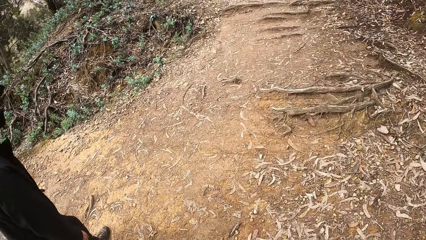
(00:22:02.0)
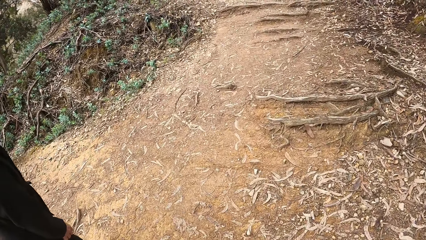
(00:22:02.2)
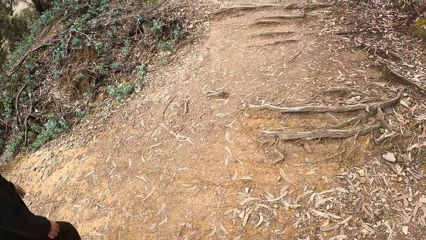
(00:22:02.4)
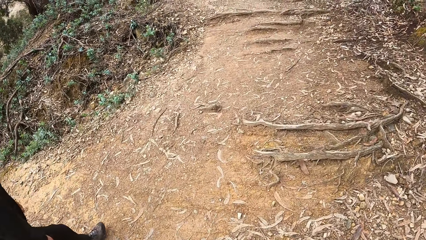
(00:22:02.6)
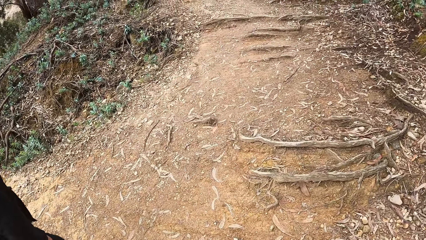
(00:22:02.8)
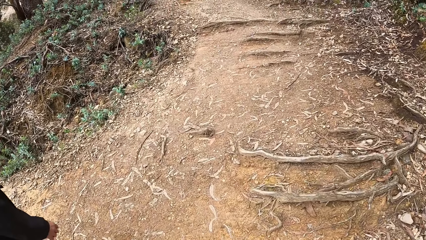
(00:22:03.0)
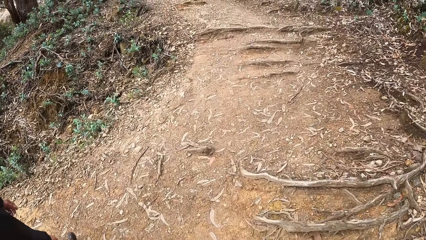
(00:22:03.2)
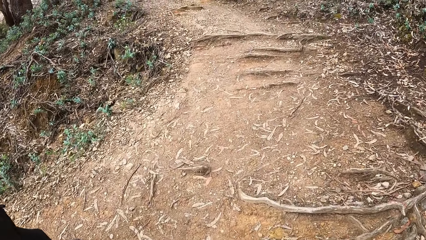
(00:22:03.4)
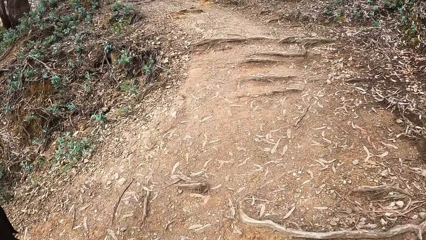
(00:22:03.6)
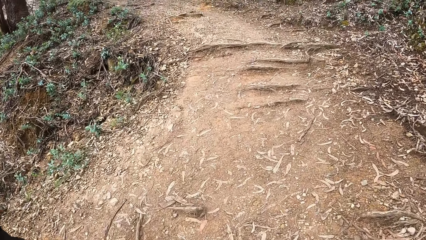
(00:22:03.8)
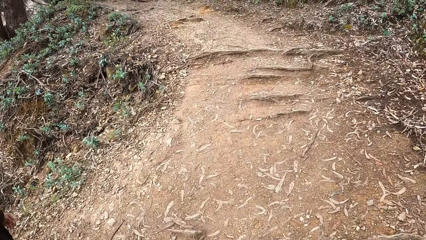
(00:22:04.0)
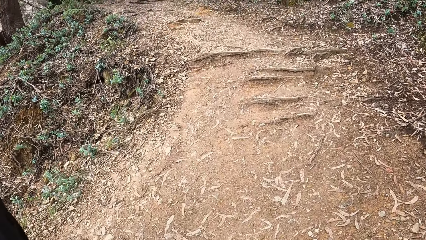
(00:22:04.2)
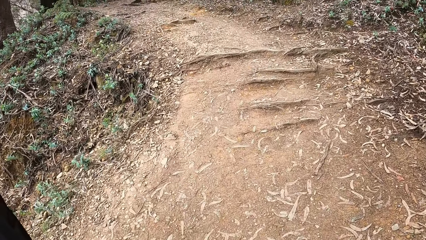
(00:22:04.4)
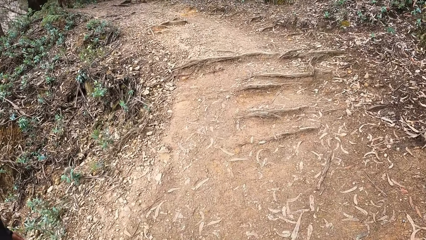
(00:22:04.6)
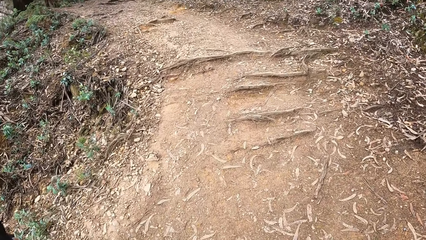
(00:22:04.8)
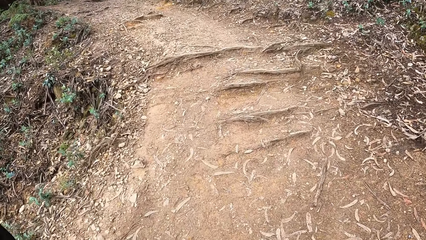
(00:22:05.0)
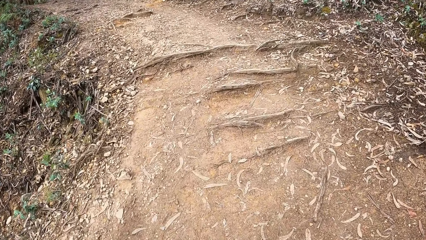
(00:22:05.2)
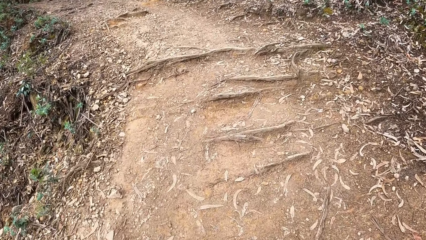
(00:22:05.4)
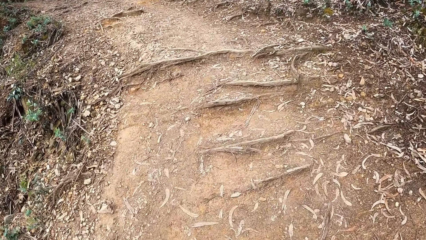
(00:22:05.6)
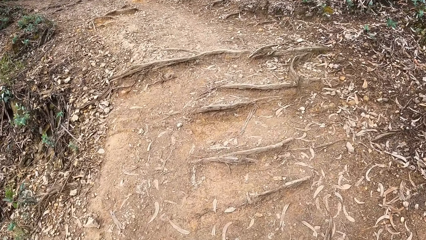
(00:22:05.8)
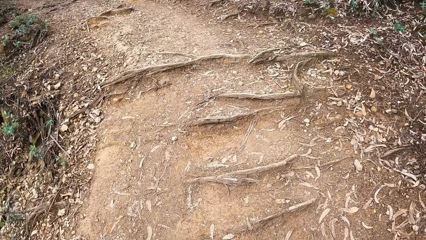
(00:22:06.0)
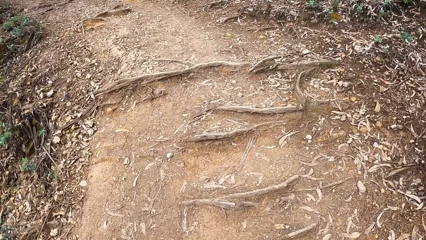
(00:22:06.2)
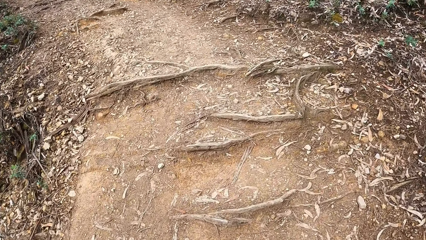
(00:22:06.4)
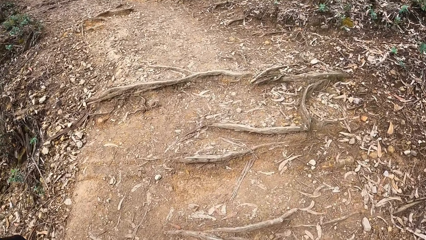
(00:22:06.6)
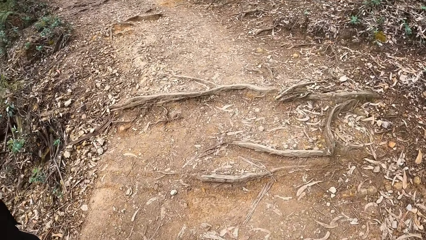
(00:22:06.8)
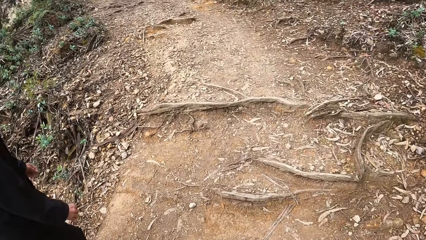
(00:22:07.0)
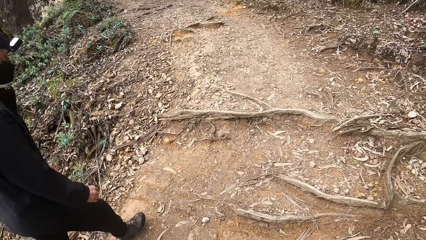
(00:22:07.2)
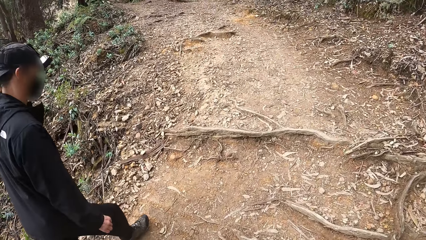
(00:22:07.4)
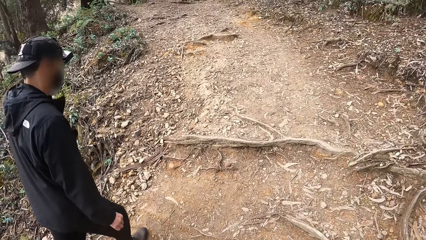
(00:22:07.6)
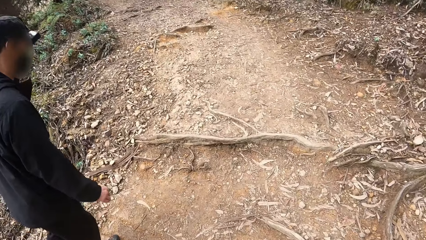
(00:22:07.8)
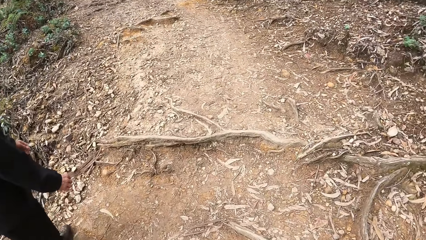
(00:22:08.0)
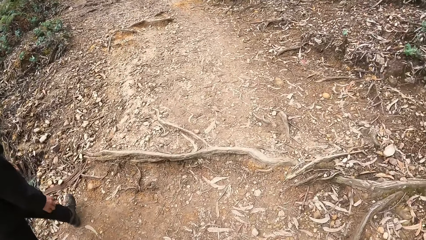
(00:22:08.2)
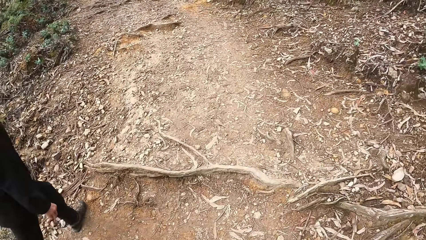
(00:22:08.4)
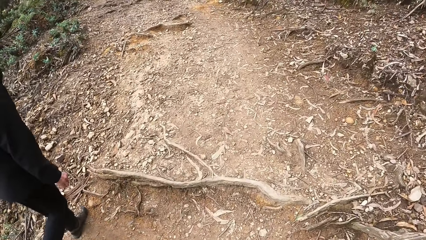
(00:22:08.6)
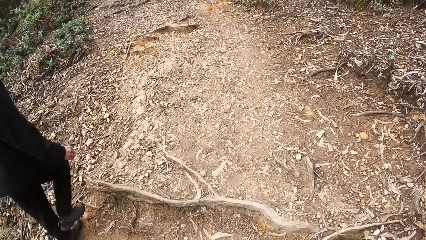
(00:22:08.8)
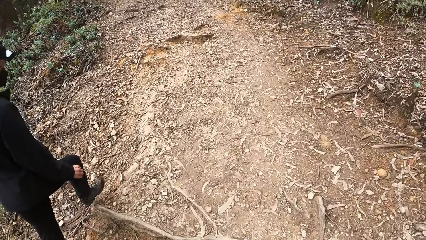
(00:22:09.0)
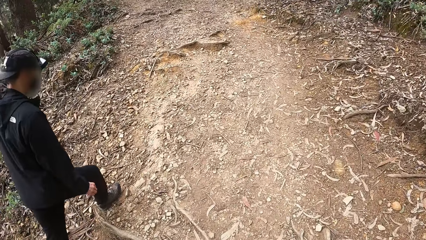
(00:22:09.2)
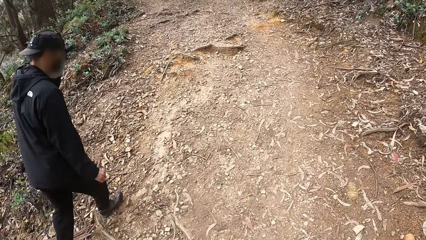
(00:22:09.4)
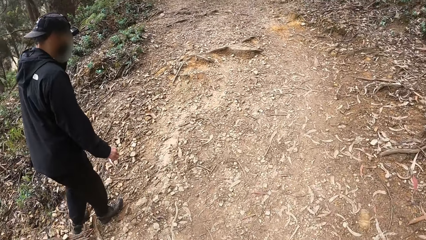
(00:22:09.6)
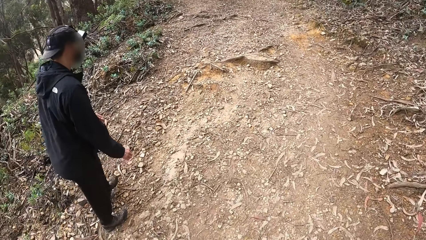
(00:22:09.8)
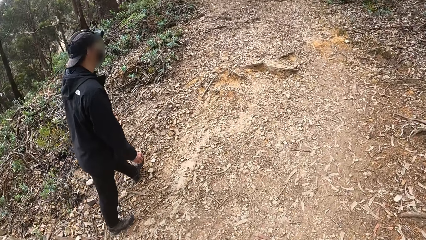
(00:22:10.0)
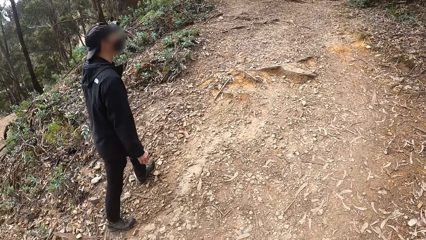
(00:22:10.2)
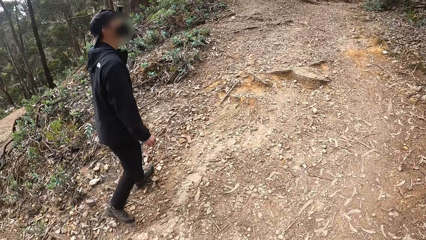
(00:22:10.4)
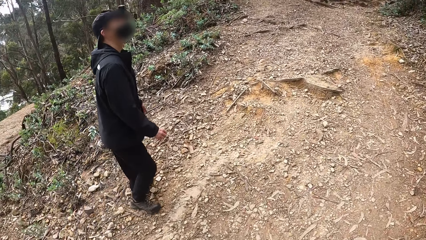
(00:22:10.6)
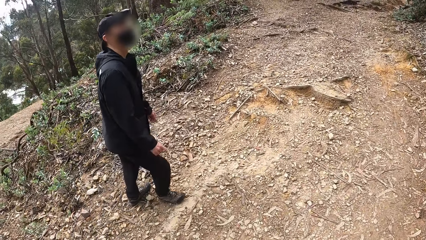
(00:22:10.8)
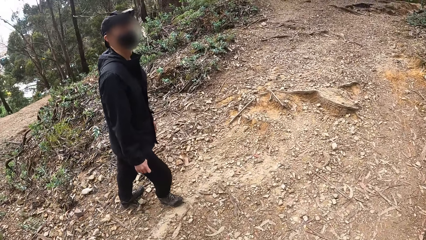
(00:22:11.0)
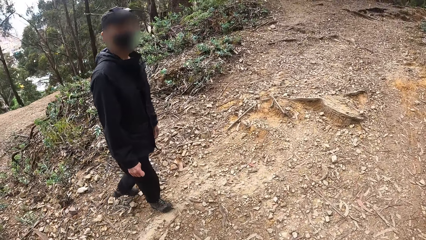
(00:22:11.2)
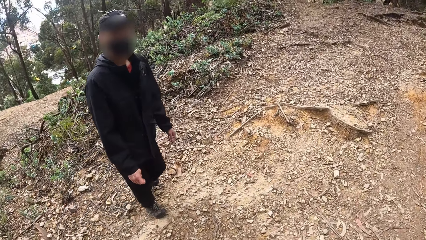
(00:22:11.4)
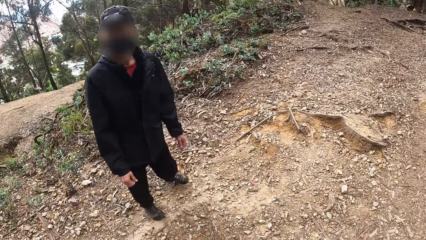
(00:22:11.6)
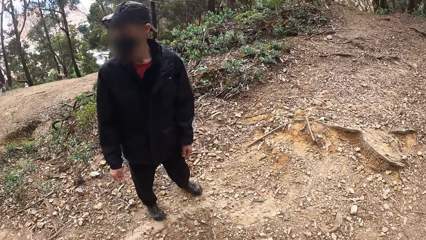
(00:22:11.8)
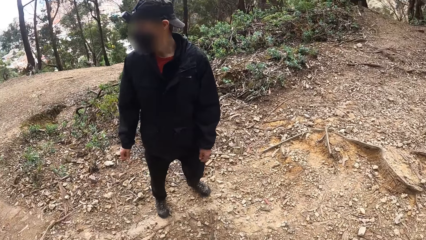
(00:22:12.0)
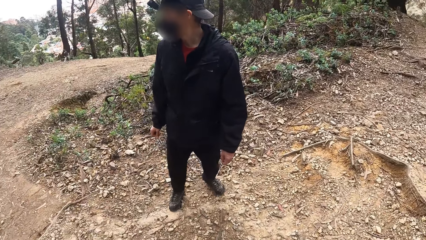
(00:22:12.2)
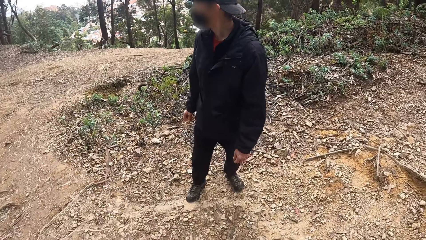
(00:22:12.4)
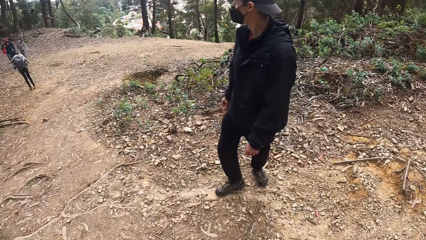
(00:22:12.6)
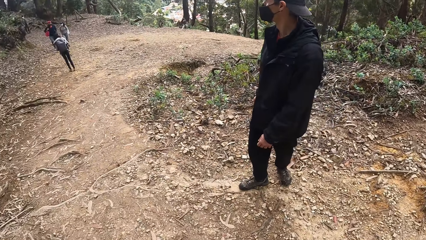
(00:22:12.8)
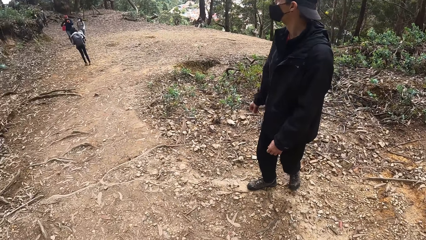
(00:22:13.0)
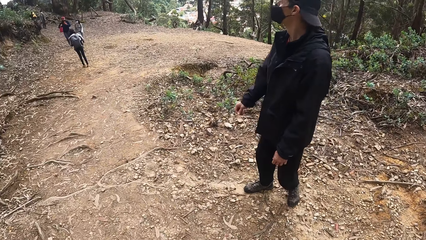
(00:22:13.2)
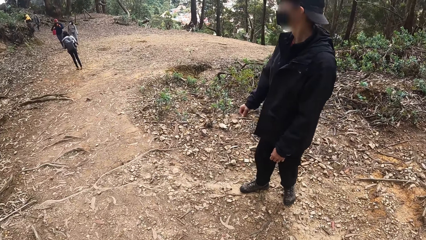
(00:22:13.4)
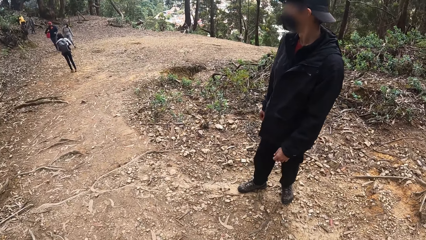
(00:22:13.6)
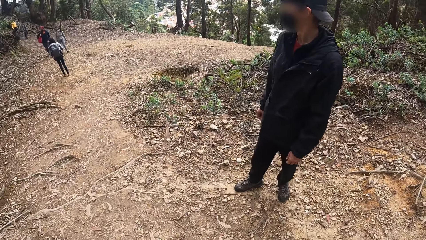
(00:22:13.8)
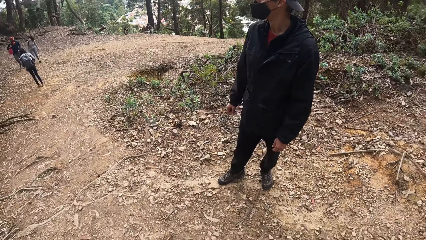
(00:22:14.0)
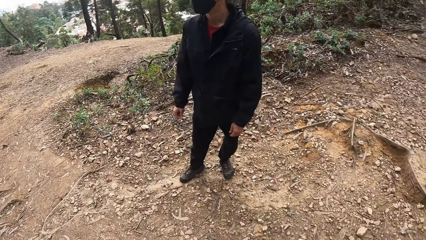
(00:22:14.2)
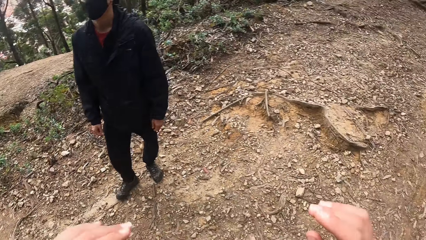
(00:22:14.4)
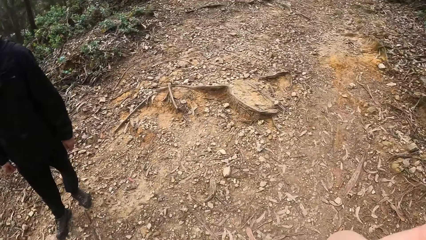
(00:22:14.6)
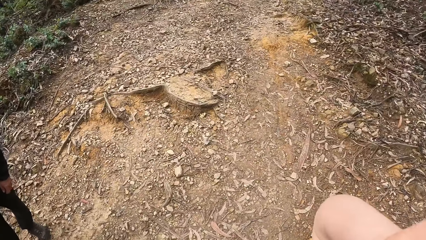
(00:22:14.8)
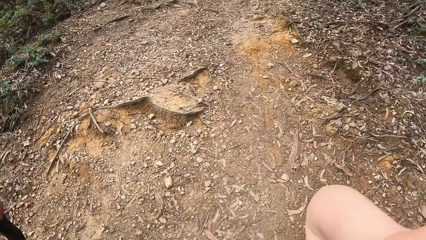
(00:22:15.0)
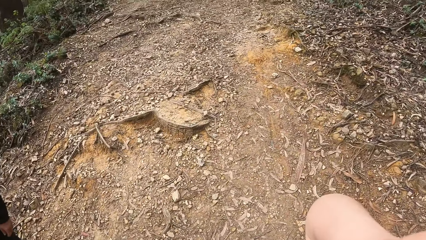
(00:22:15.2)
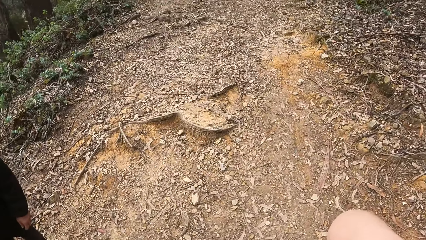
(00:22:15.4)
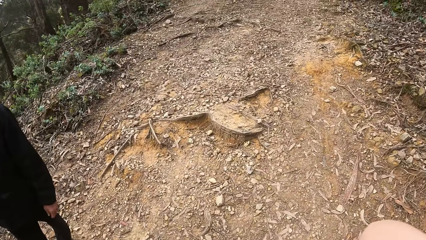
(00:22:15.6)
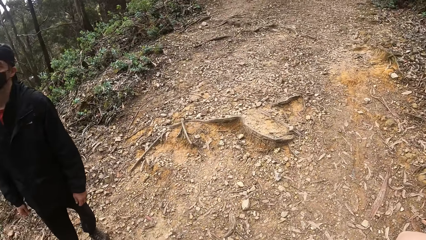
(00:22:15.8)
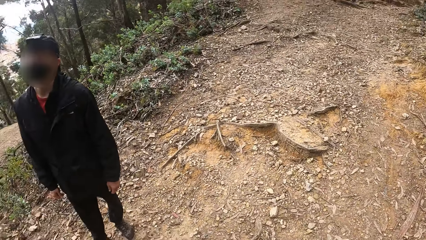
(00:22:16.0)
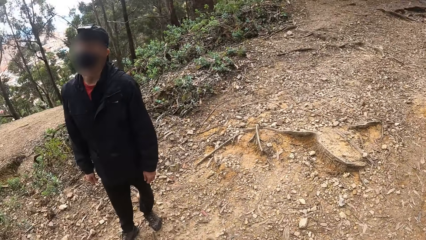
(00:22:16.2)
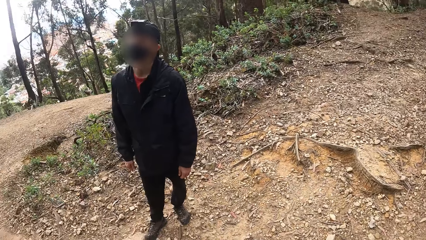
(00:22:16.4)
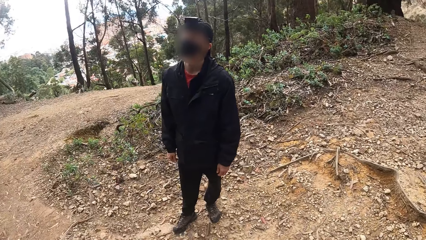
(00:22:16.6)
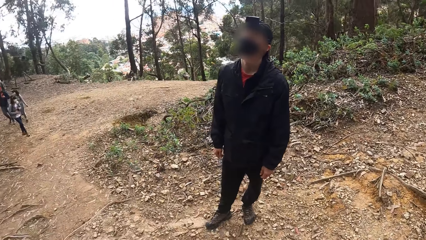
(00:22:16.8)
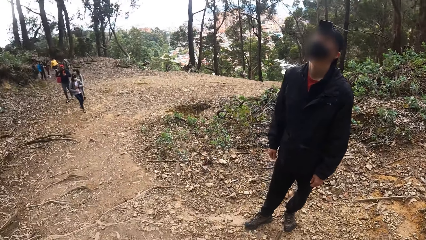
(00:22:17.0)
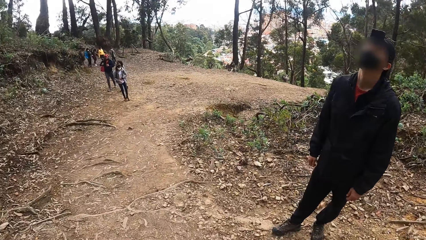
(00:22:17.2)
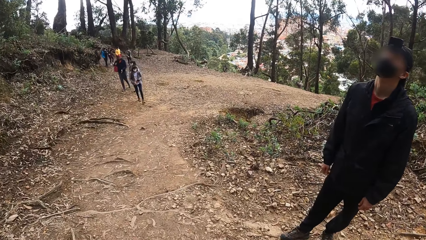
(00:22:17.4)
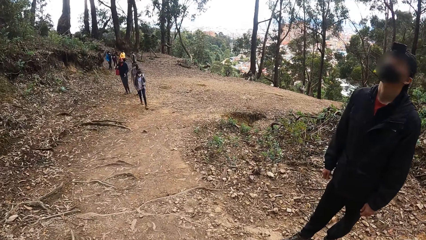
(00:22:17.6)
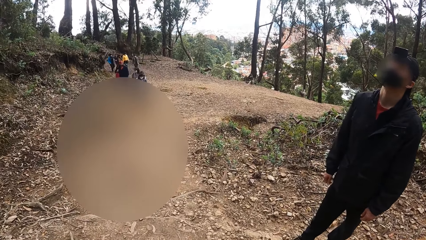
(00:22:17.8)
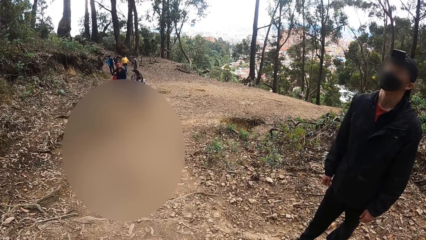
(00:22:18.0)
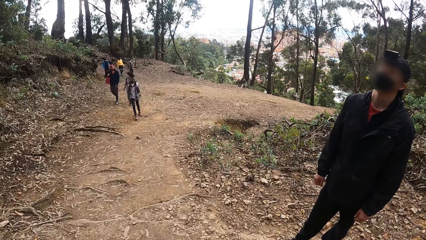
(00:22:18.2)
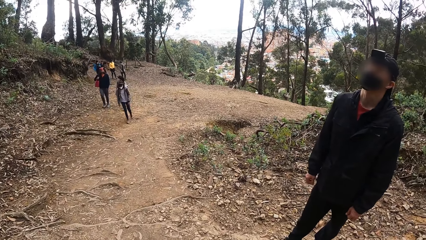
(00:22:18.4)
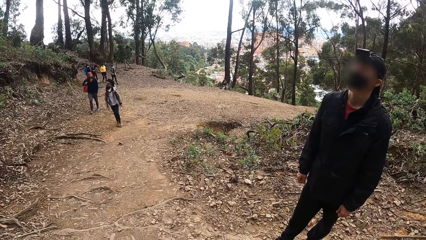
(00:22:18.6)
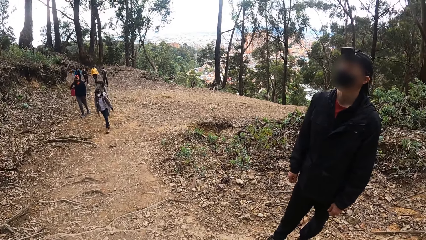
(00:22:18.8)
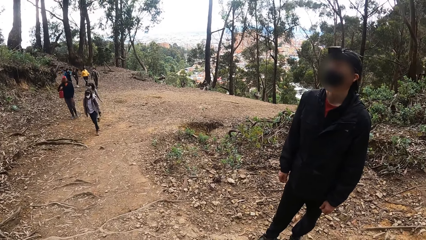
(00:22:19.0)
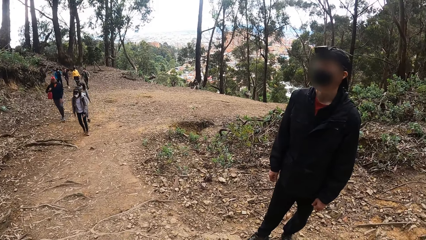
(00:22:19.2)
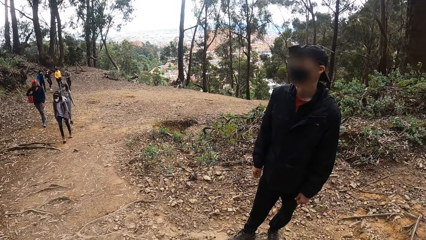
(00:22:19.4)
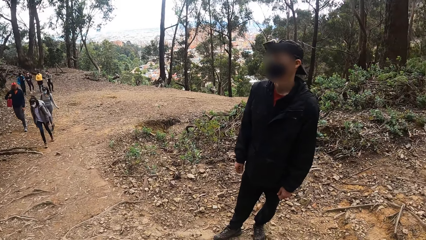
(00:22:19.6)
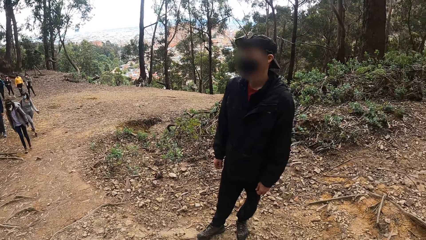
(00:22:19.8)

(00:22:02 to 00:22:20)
The camera wearer moves up a highland on a path. She stops for a while. She touches her head with her right hand. A man stops for a while. The camera wearer adjusts the camera.
